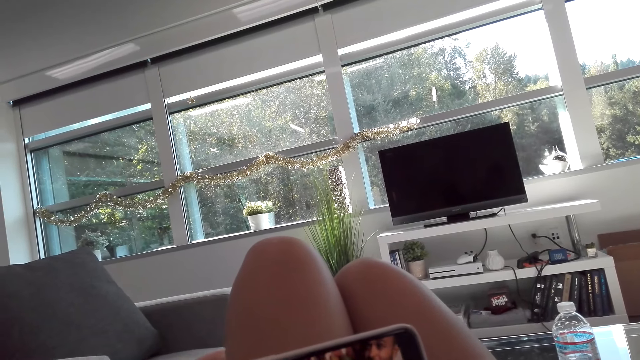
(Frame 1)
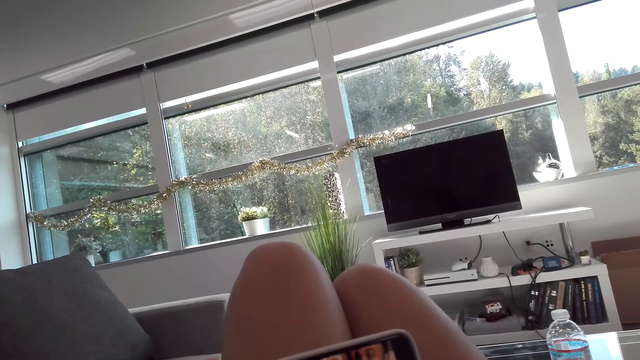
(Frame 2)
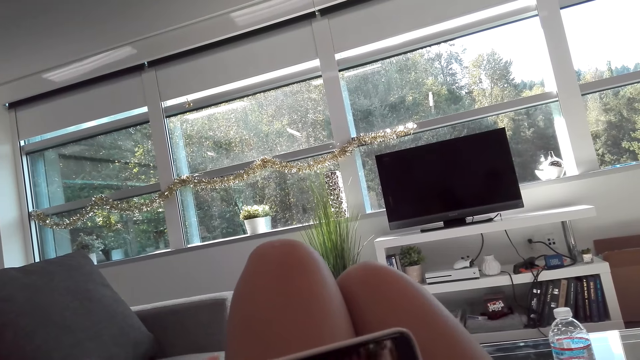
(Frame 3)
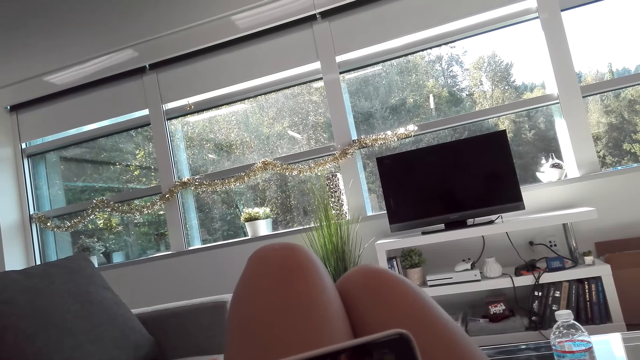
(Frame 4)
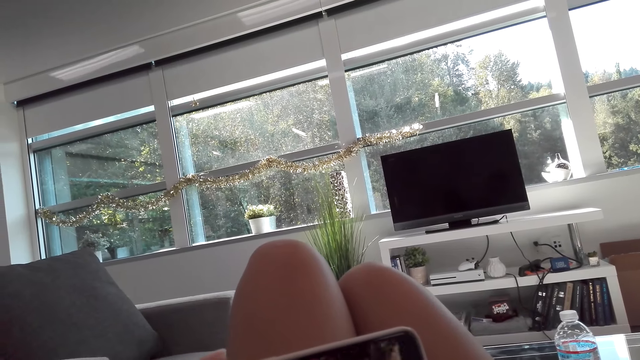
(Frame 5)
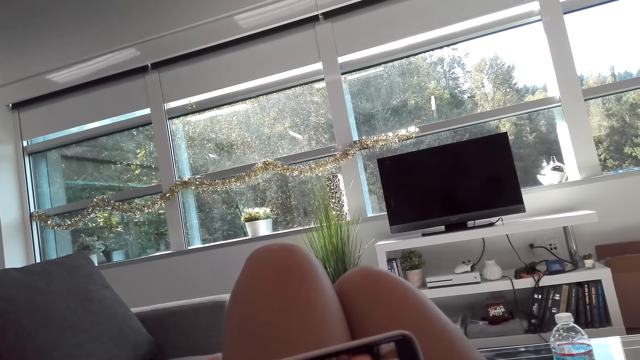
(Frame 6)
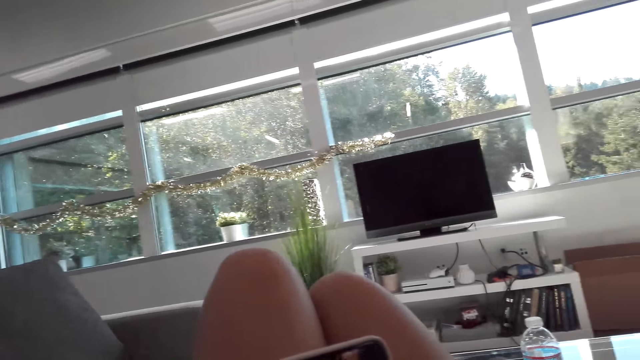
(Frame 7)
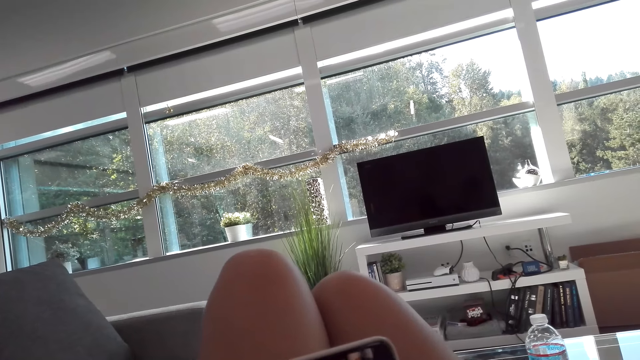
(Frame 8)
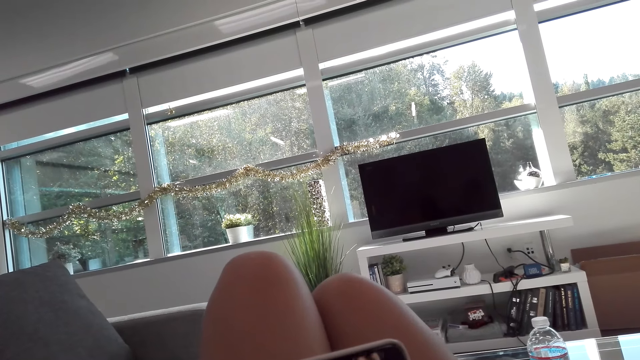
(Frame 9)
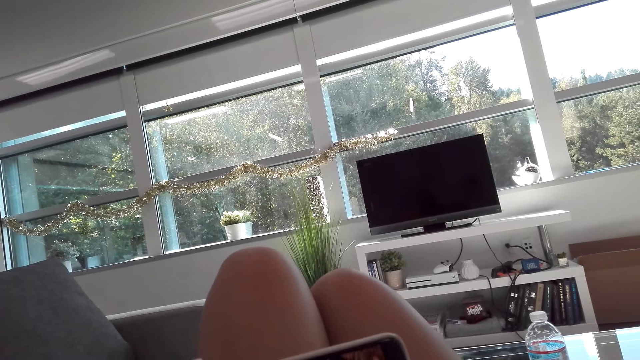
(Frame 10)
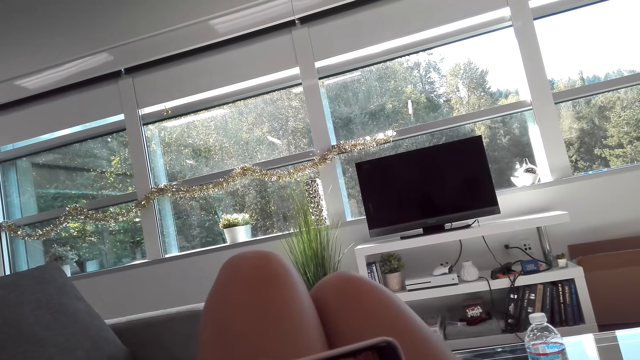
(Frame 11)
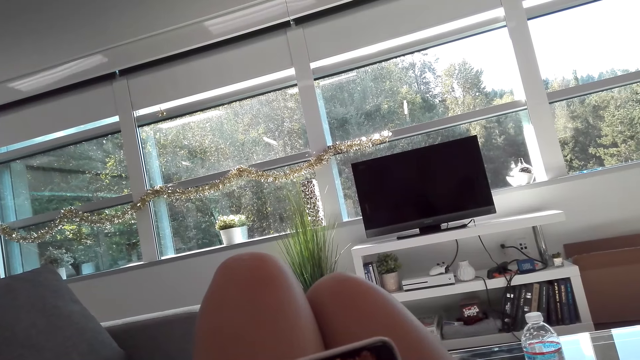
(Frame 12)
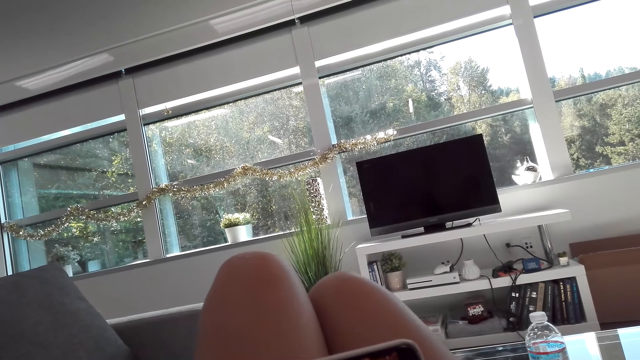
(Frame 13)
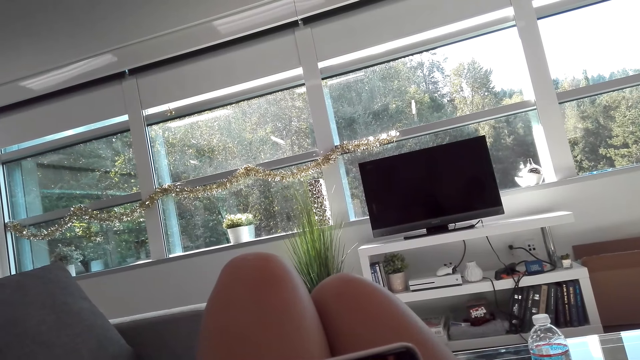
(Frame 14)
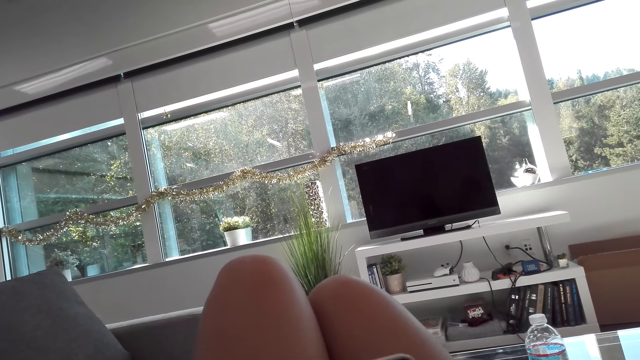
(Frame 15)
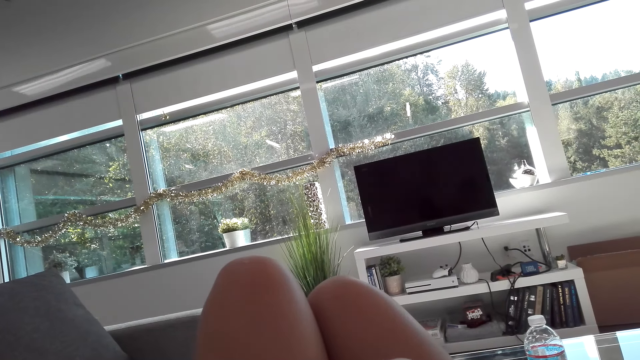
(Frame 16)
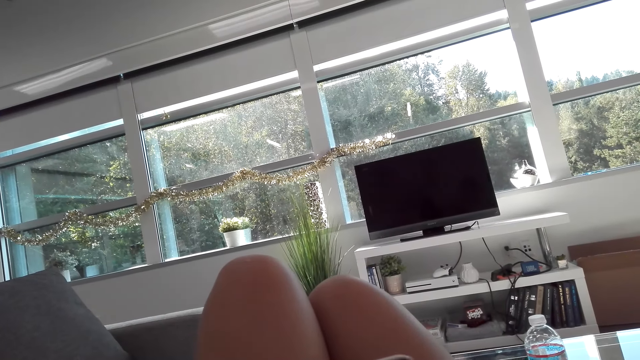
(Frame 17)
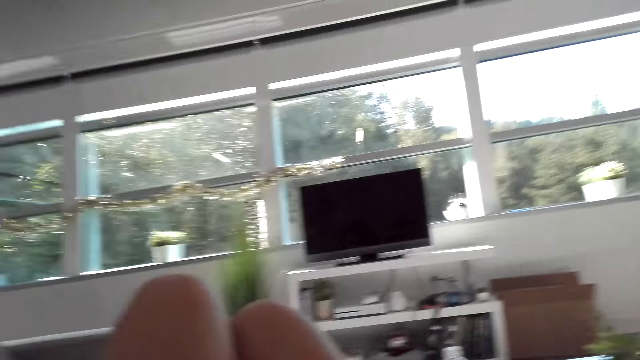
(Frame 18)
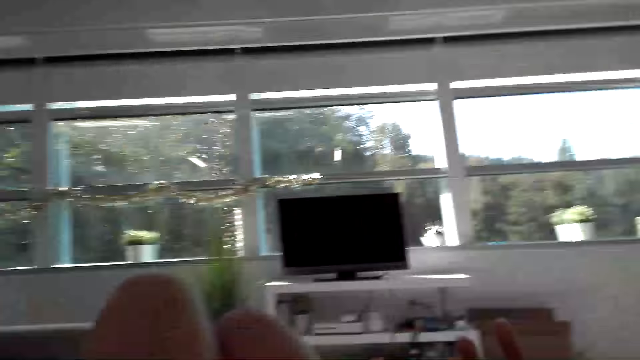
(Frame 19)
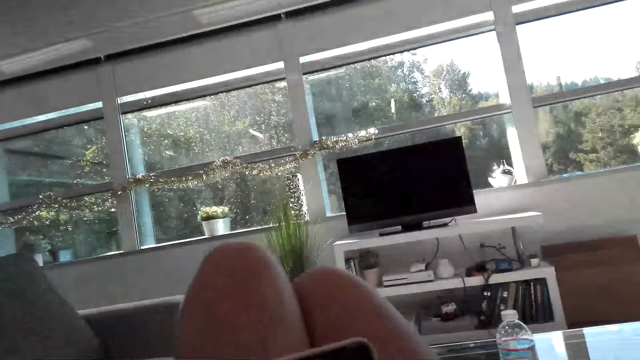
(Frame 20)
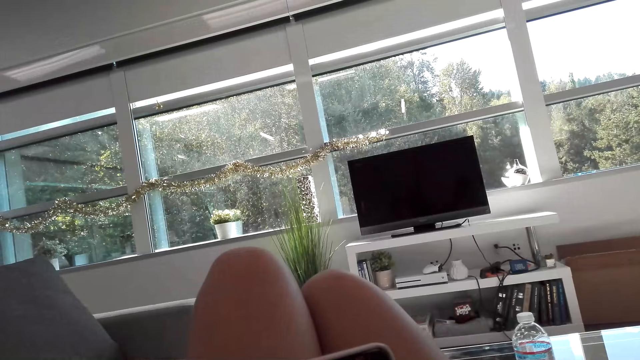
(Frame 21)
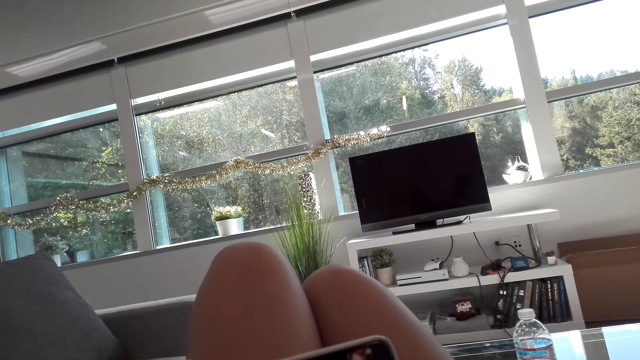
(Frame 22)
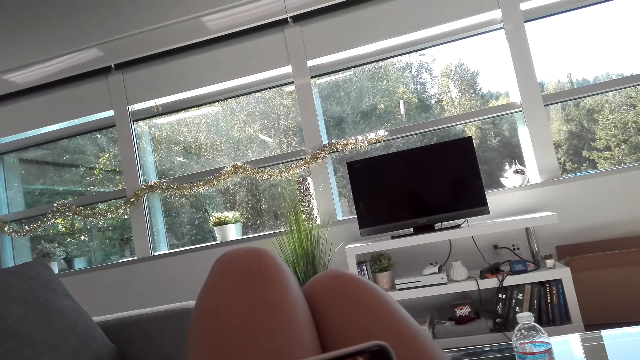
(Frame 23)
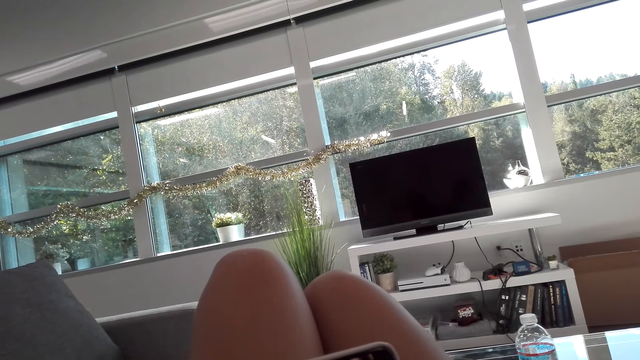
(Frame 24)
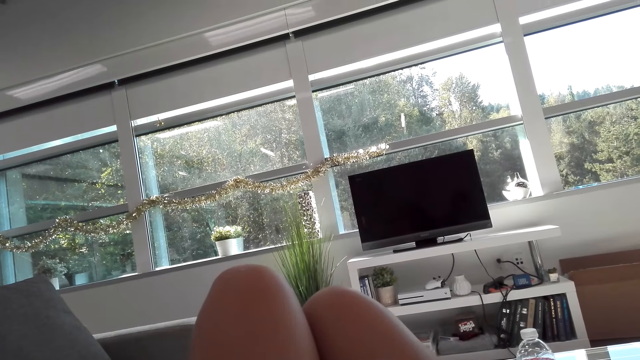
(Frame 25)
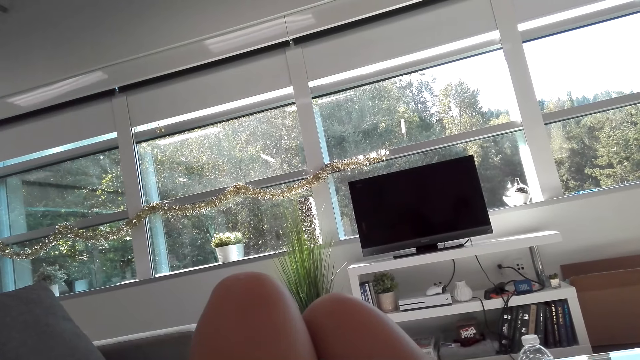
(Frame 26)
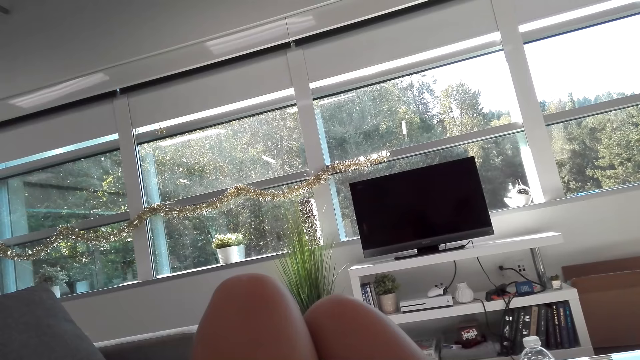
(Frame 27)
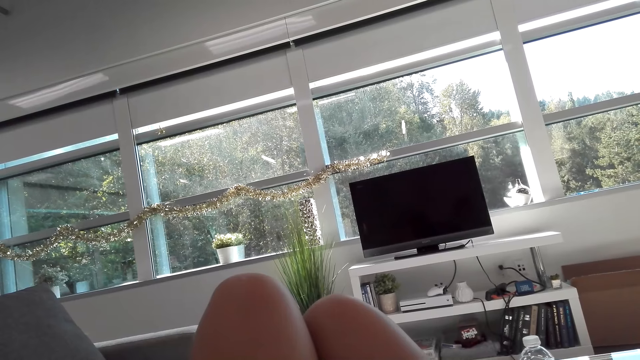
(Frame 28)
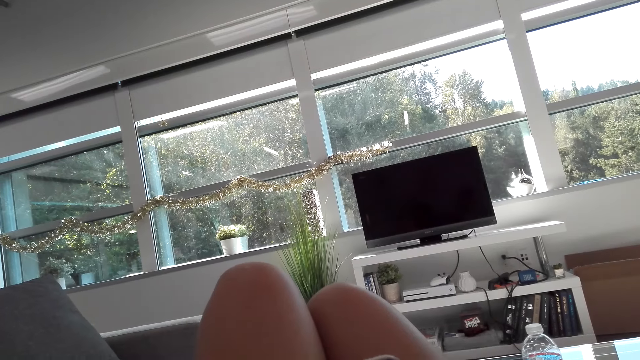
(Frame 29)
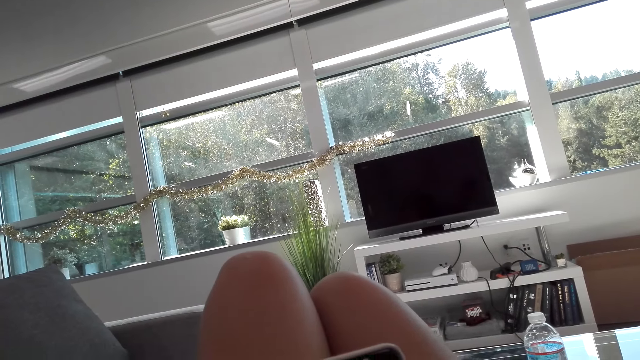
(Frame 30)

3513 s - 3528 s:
A woman talks to the camera wearer. The camera wearer talks to the woman. They watch from the phone.

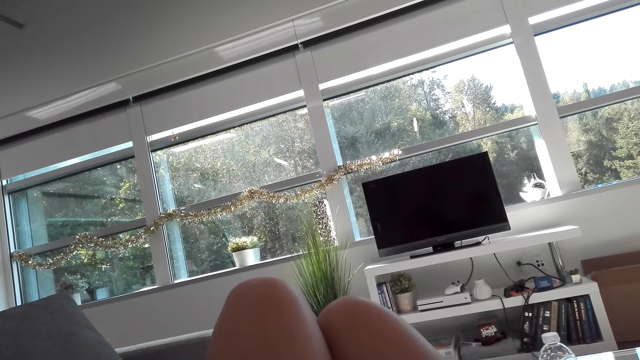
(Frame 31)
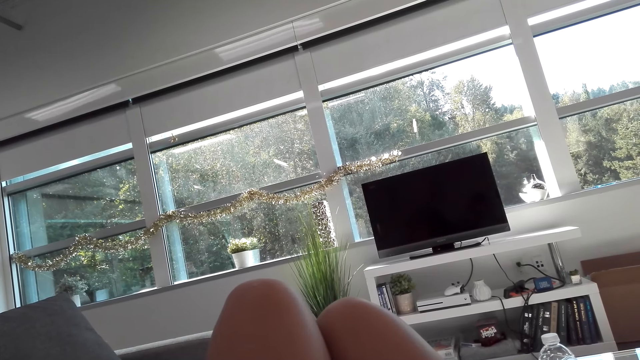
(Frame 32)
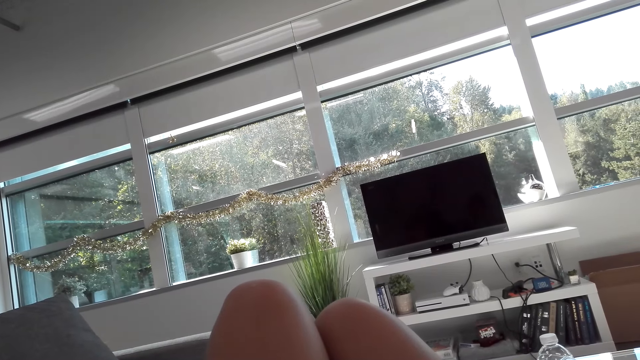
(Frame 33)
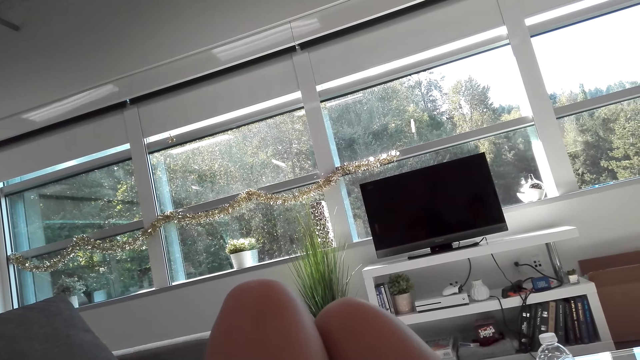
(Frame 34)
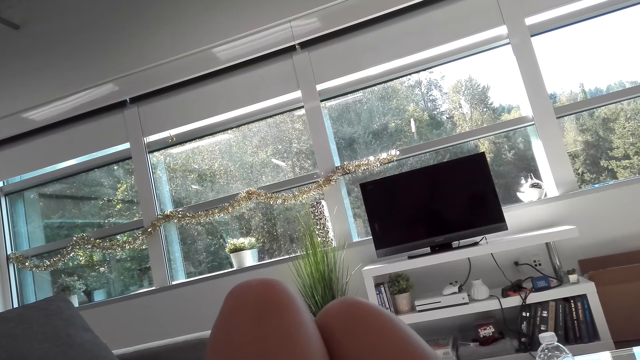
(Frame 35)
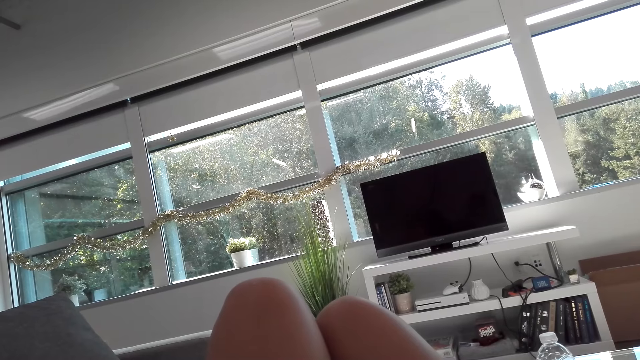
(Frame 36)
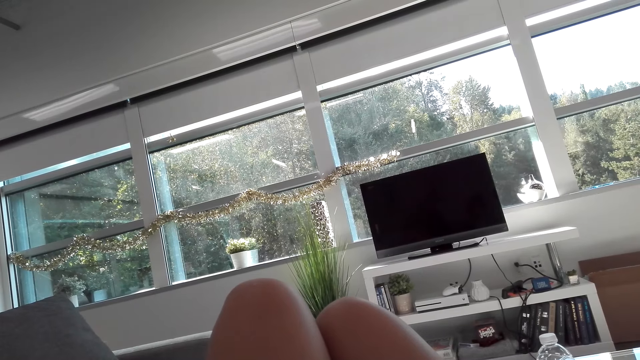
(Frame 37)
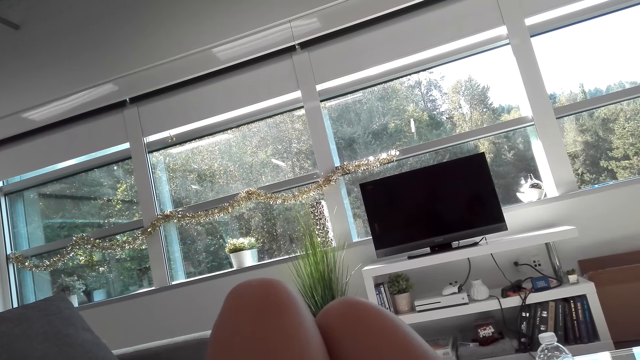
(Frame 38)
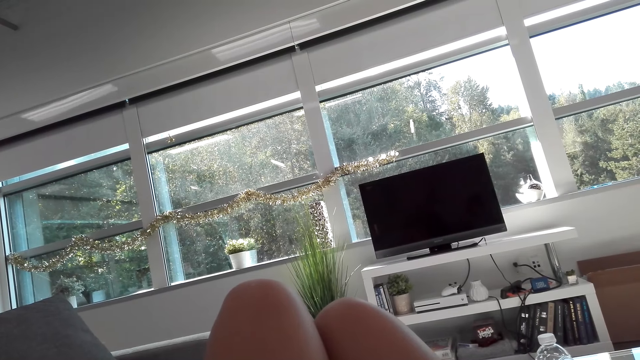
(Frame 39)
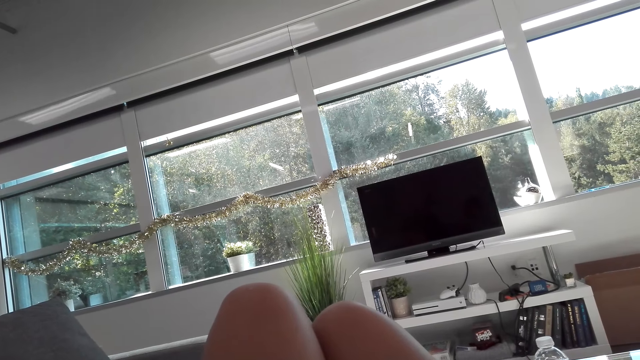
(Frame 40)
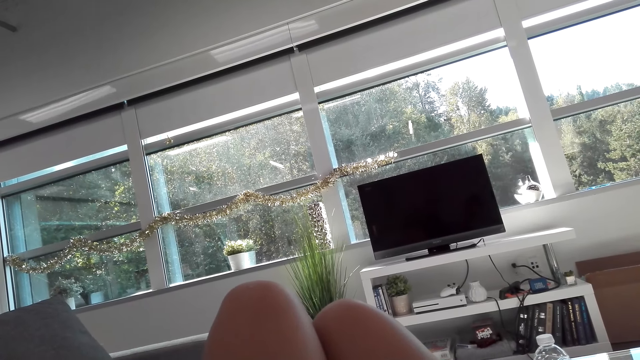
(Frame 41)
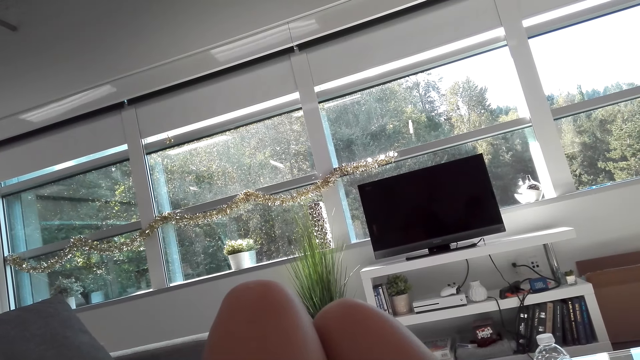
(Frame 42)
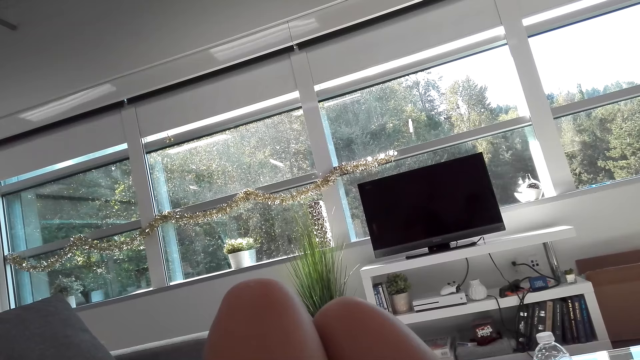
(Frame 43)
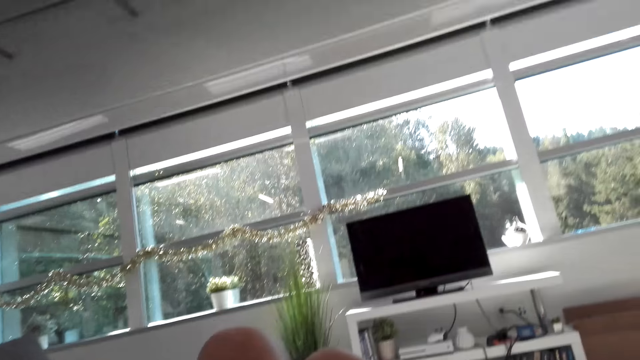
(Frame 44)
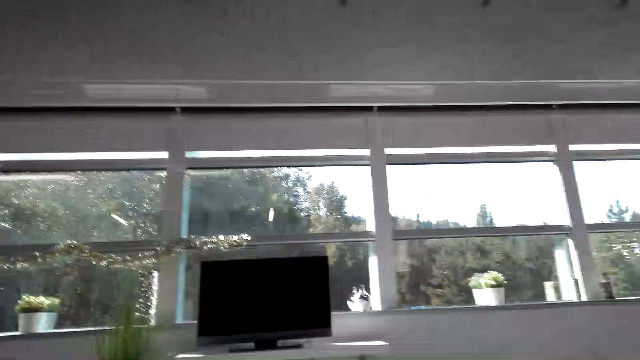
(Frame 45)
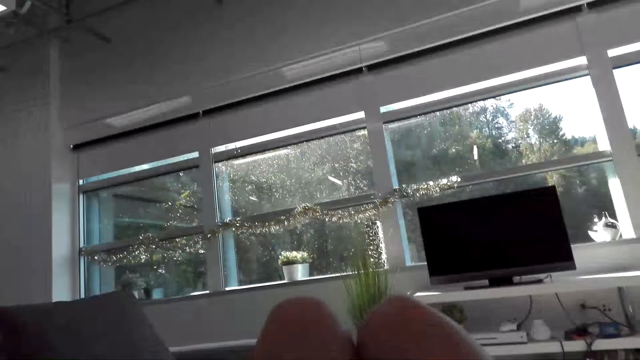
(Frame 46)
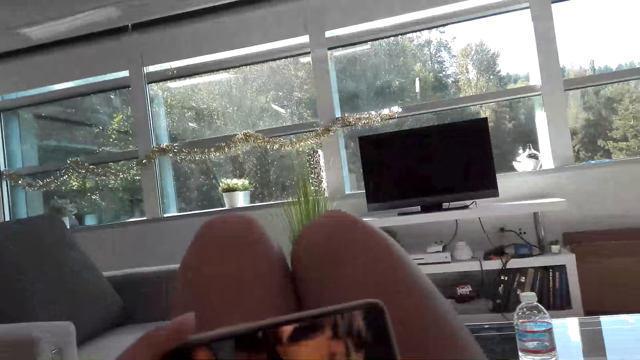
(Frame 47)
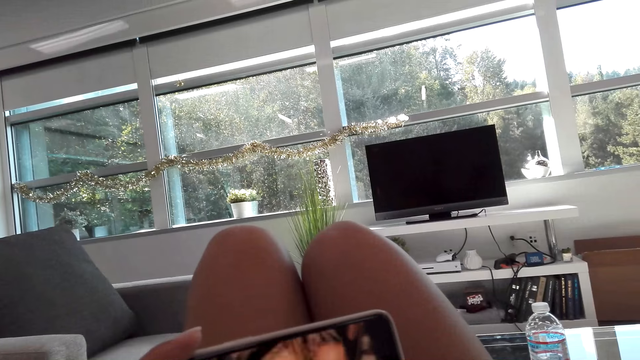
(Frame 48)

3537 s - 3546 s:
The camera wearer looks around a room. They talk to a woman.
